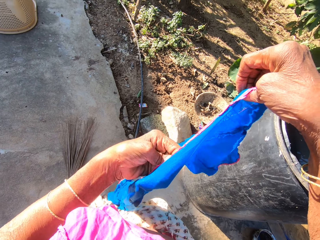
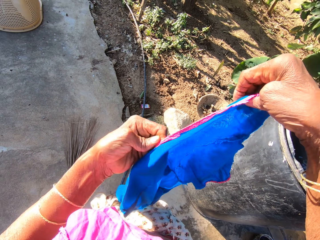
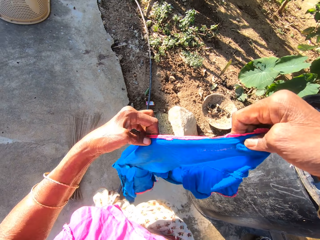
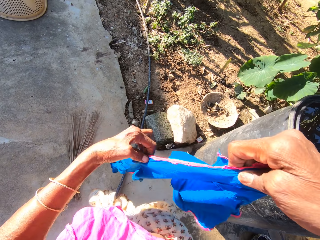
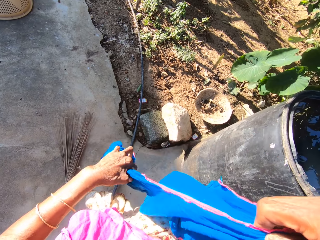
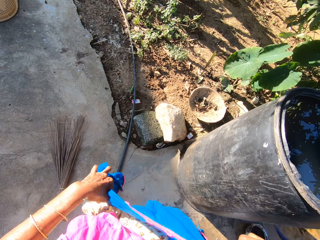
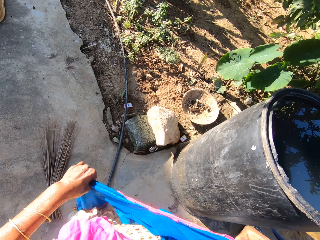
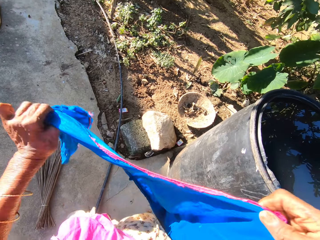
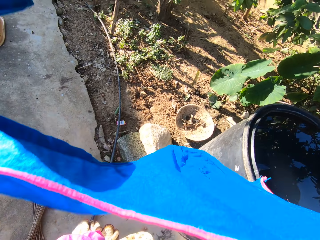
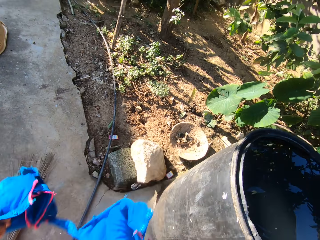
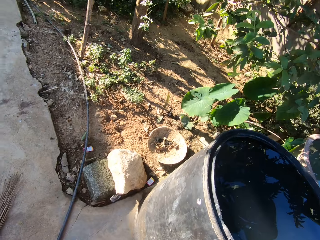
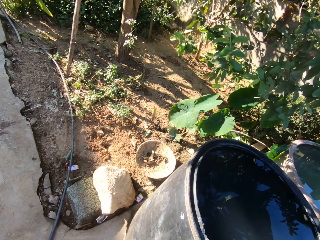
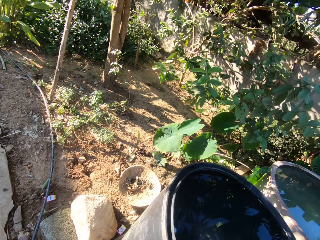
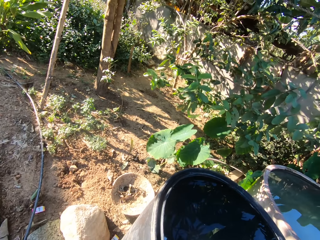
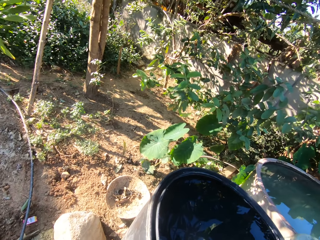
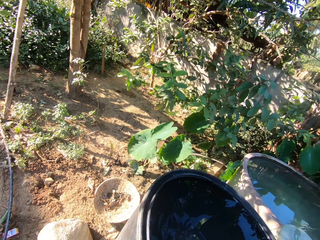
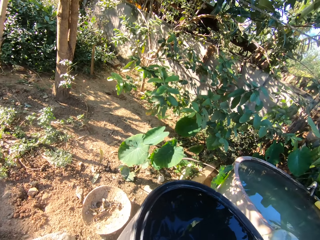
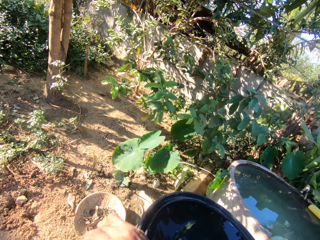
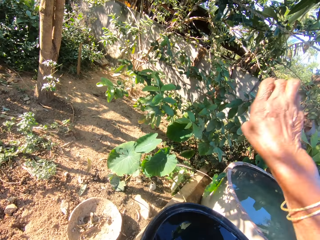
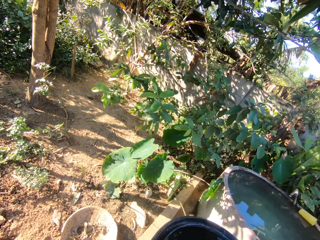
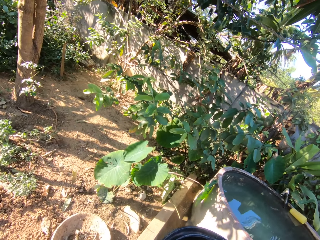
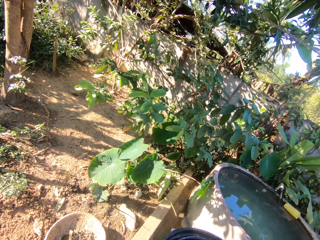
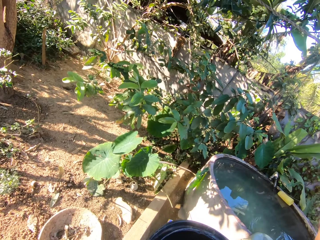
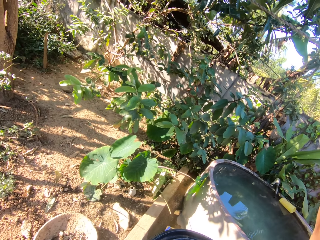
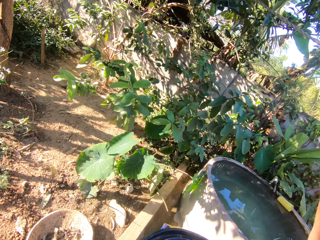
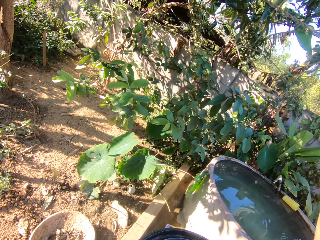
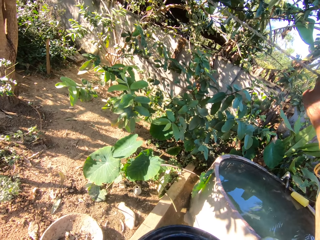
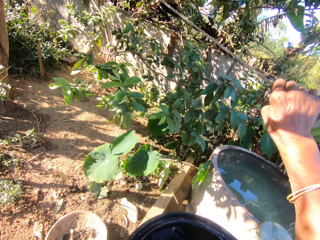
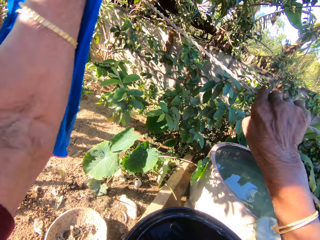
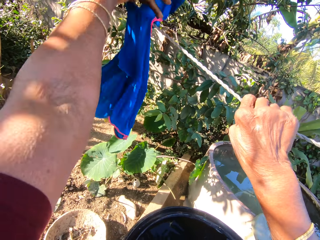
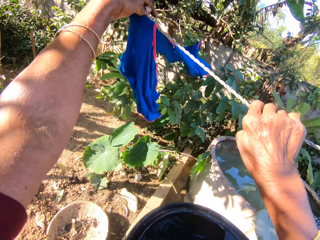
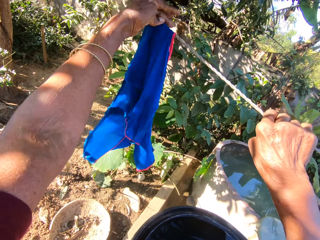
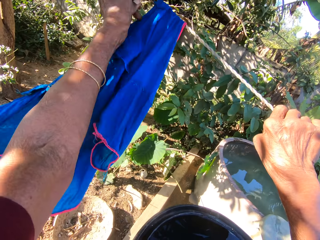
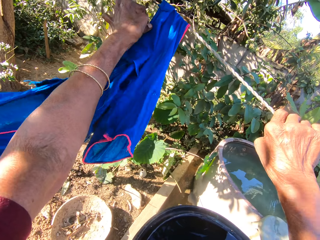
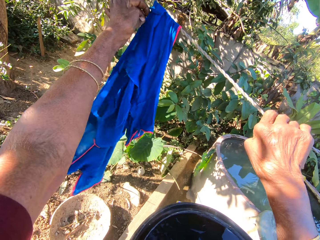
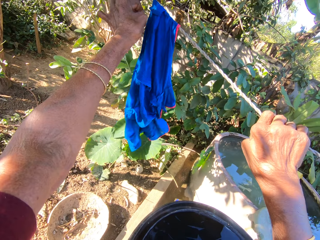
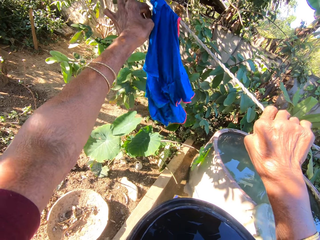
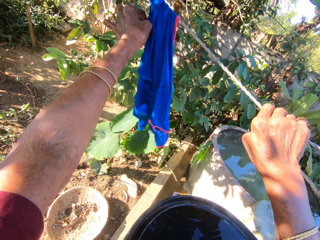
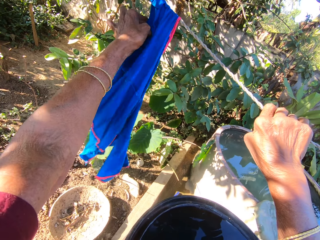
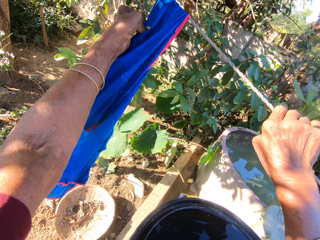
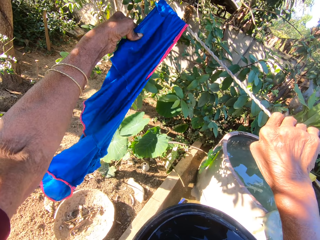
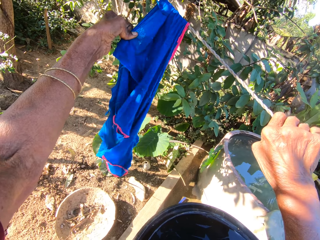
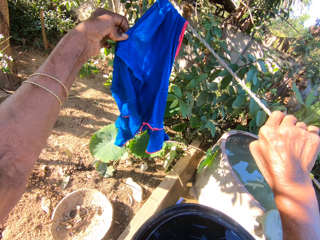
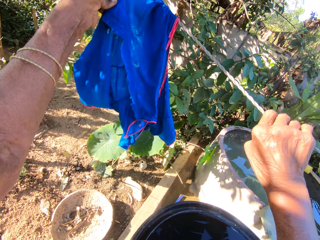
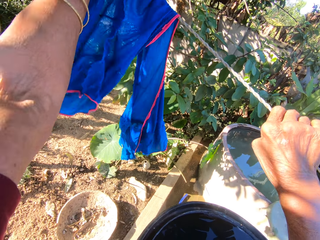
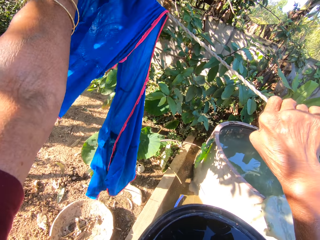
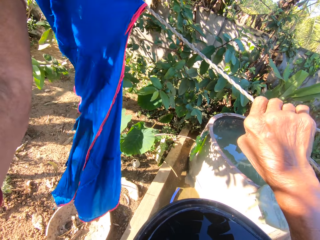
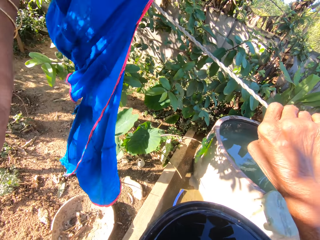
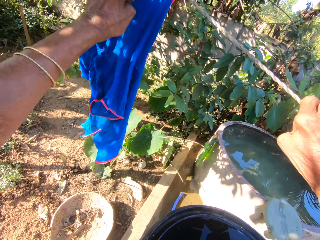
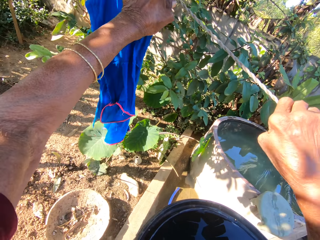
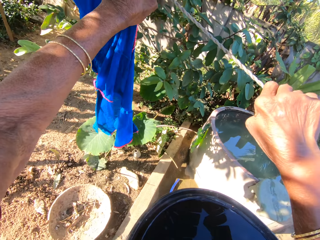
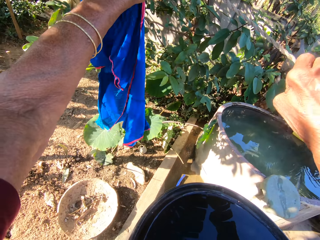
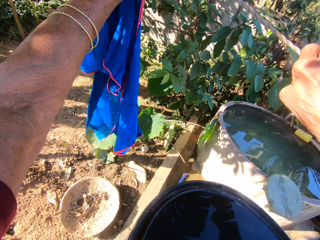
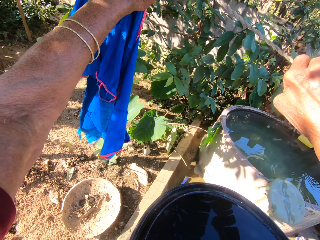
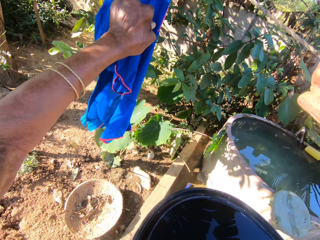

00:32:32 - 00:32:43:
The camera wearer does something with the cloth. They pull the line closer with the right hand. They hang the cloth on the line. They spread the cloth on the clothing line.

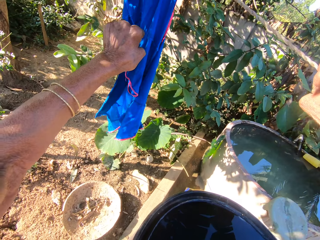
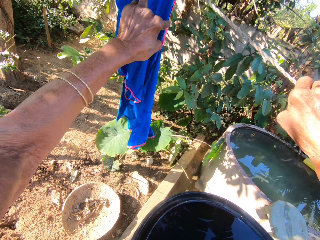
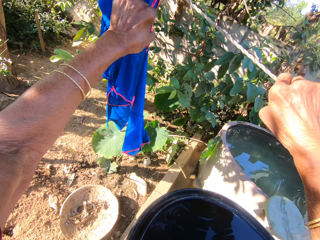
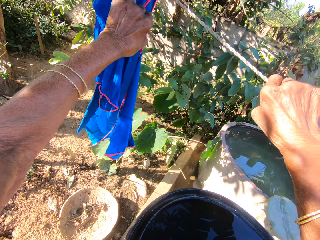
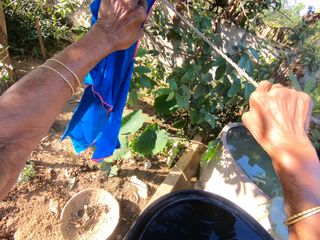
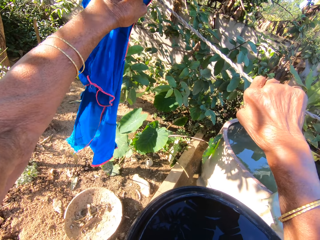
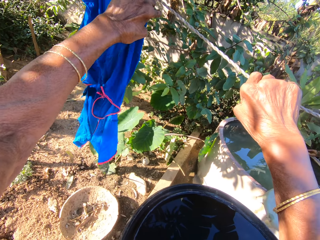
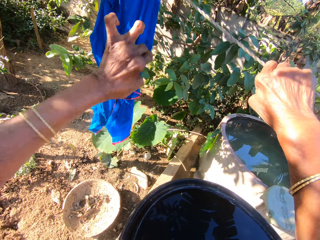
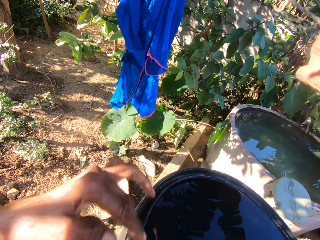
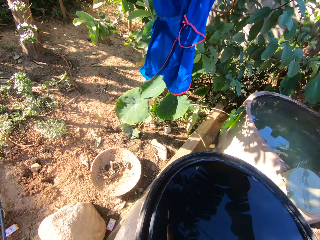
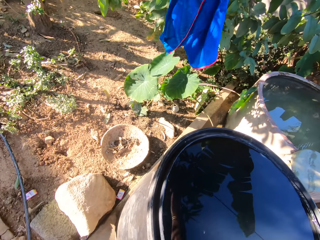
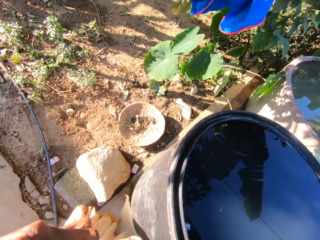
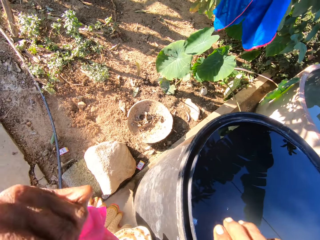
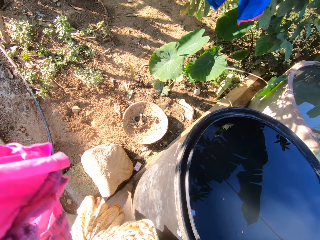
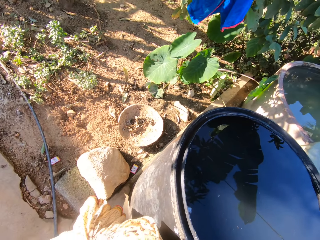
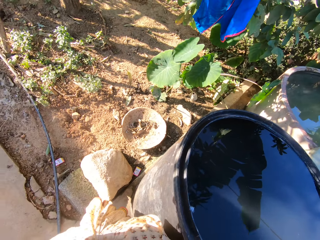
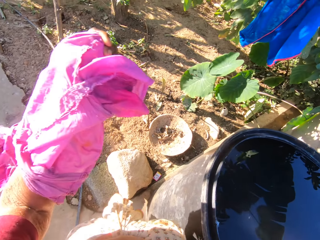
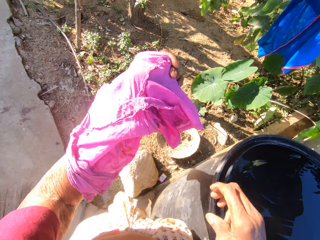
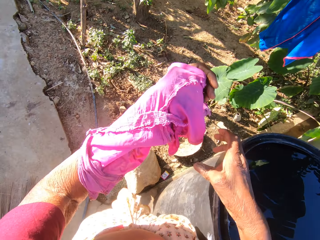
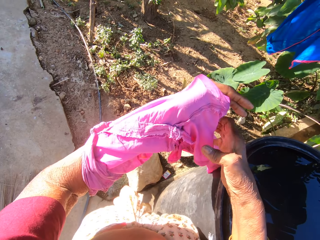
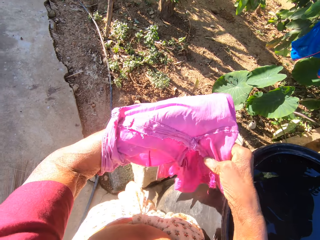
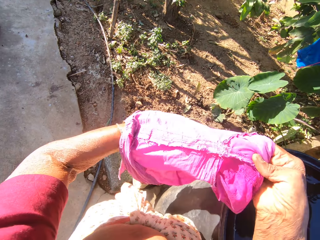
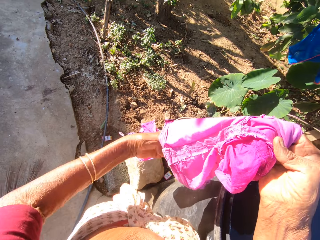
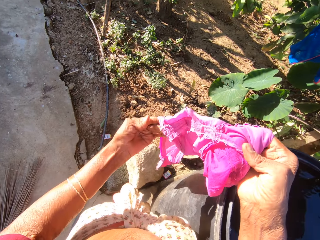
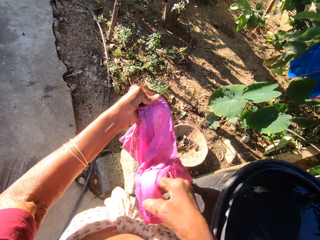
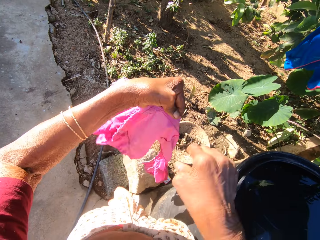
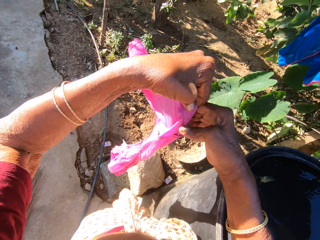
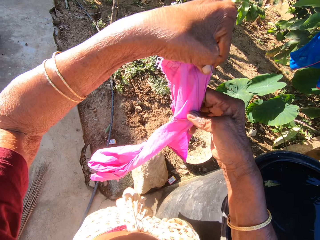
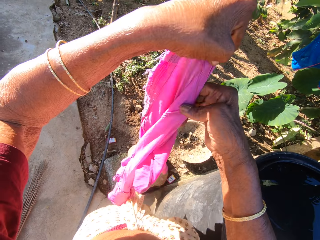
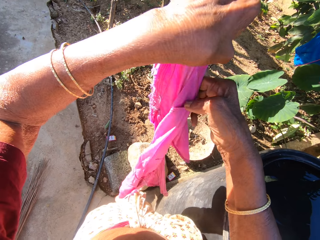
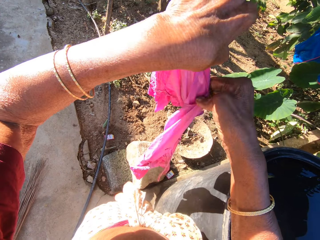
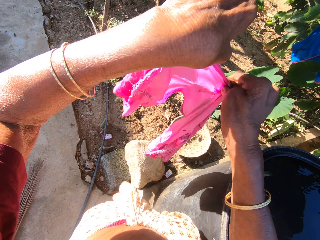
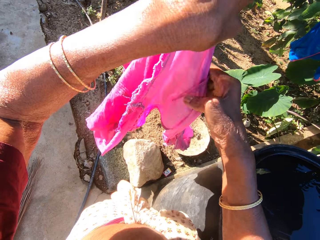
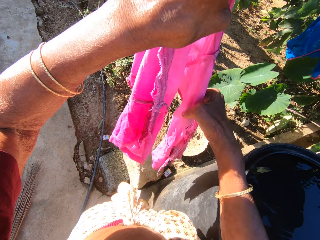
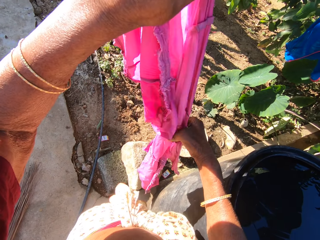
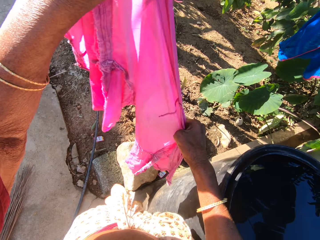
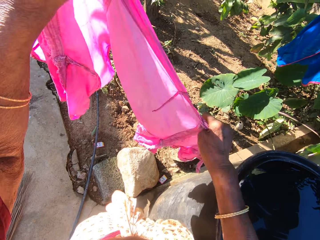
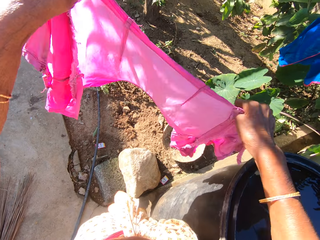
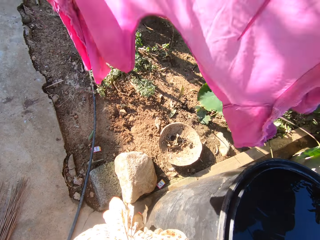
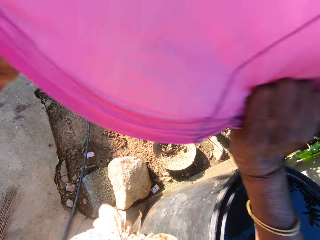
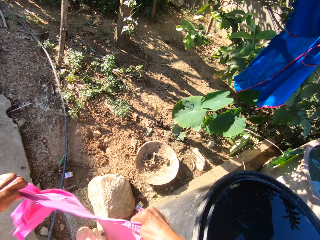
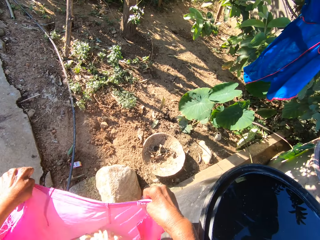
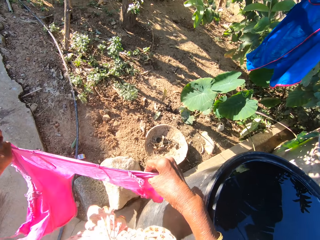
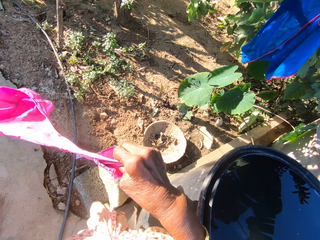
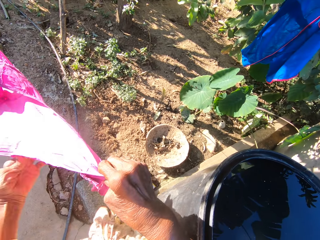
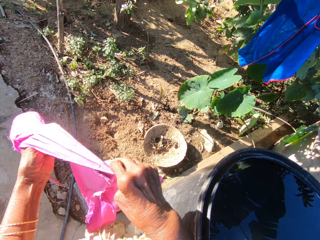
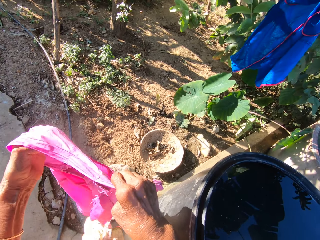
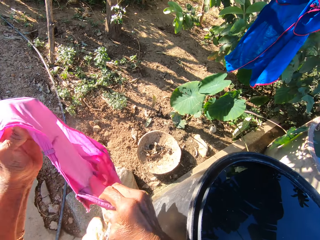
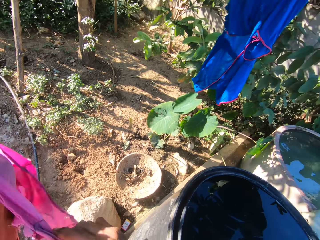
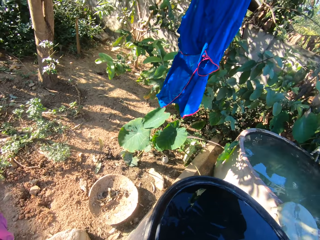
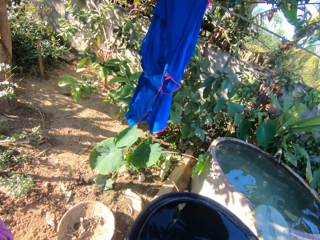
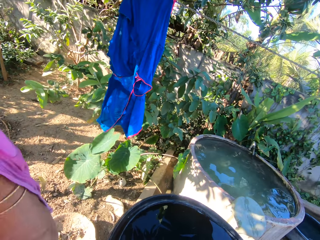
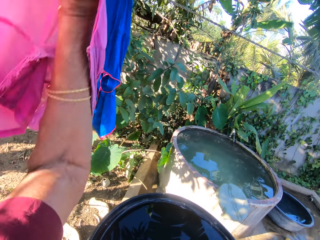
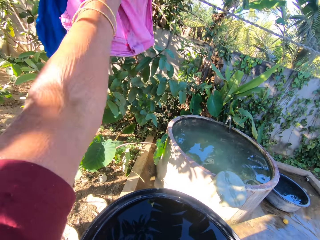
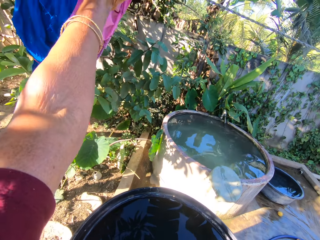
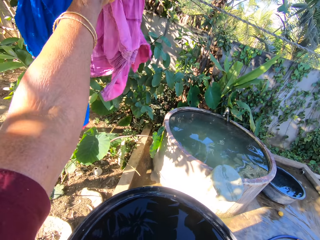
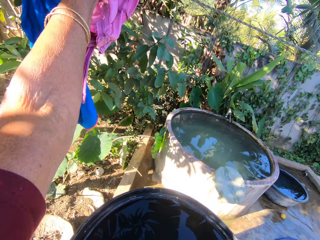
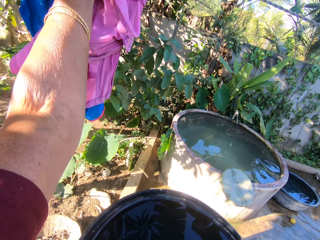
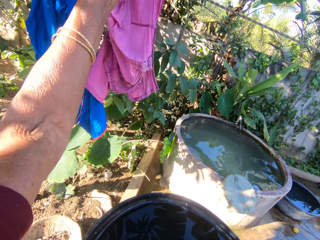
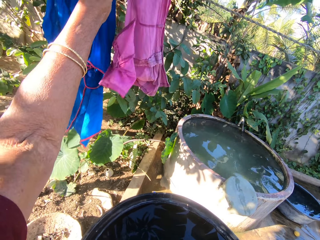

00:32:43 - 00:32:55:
The camera wearer moves hands from the line. They take the cloth on the shoulder. They turn the cloth with hands. They stretch the cloth. They do something with the cloth. They hang the cloth on the line.
